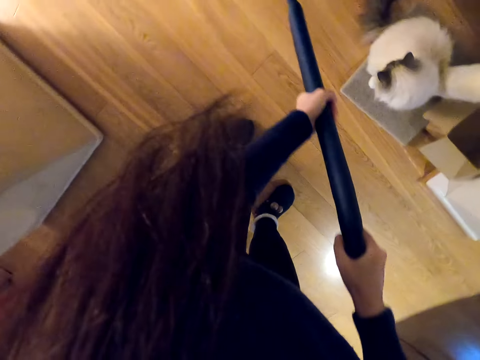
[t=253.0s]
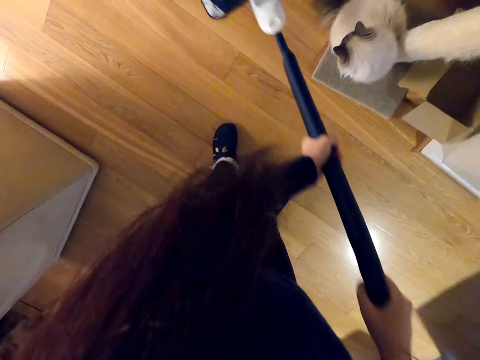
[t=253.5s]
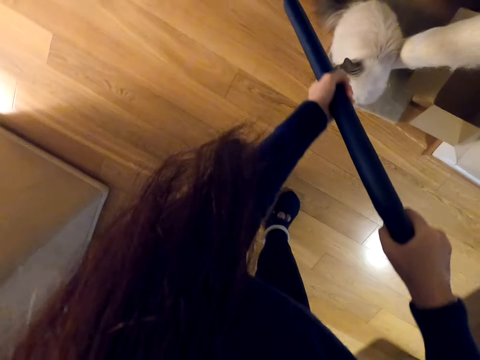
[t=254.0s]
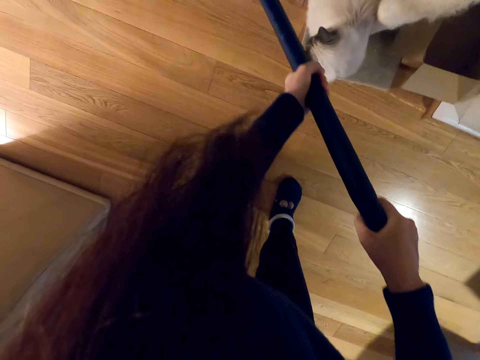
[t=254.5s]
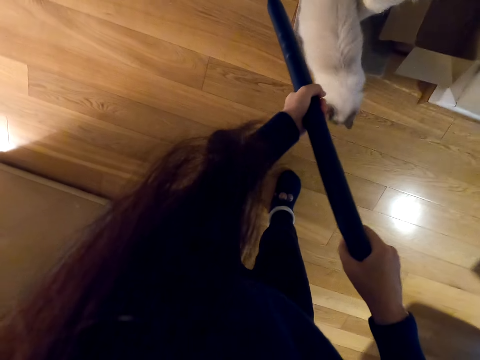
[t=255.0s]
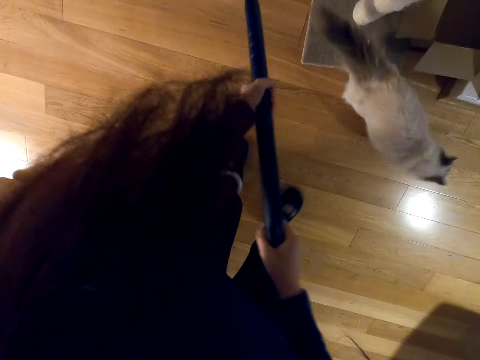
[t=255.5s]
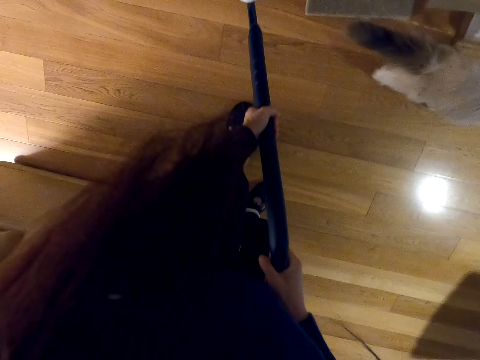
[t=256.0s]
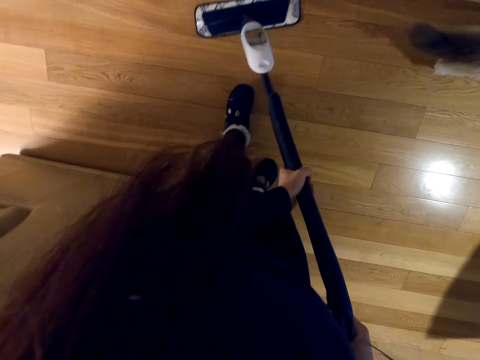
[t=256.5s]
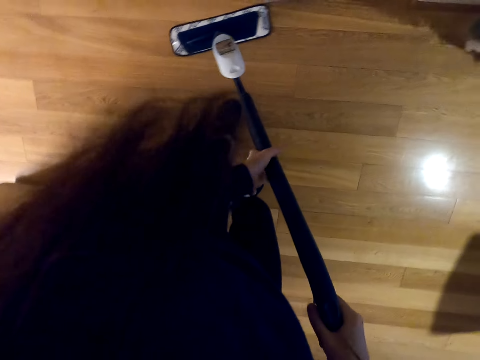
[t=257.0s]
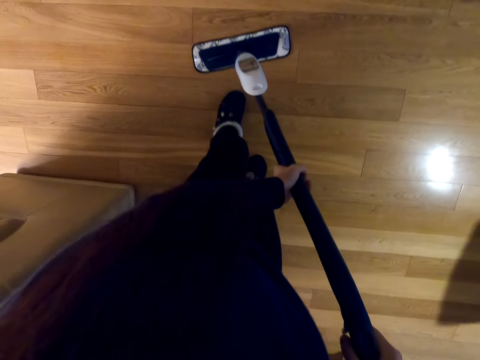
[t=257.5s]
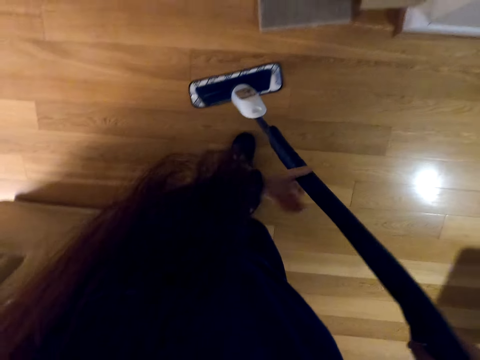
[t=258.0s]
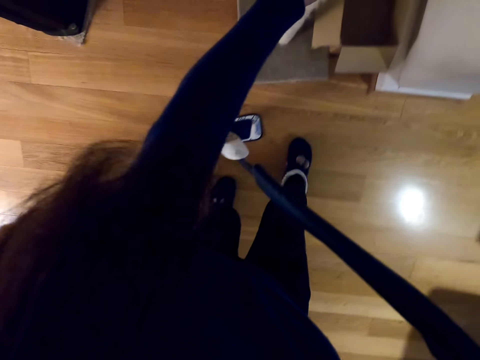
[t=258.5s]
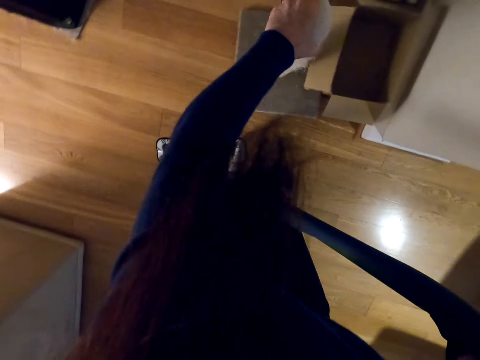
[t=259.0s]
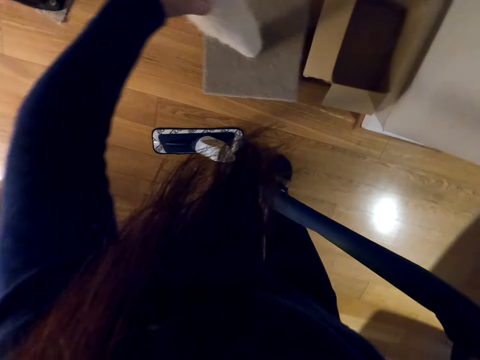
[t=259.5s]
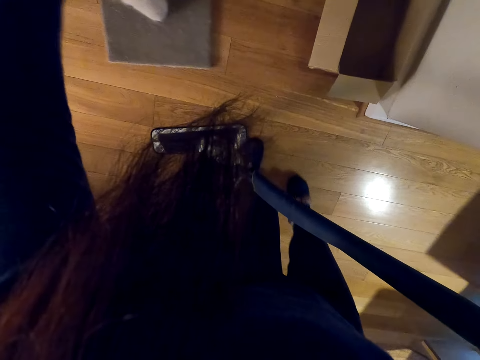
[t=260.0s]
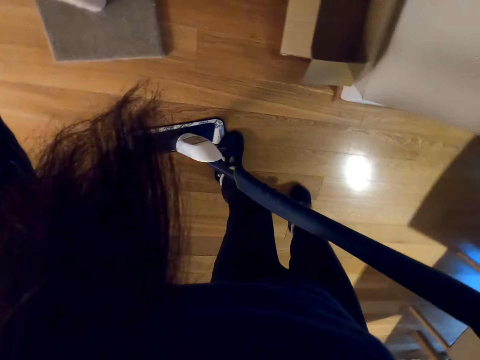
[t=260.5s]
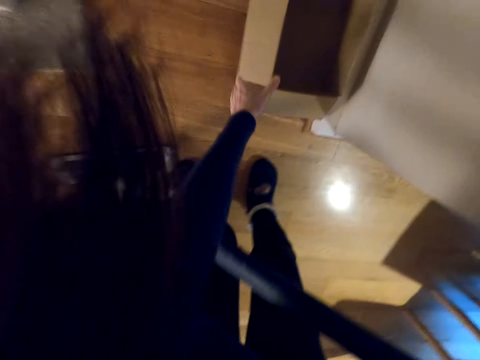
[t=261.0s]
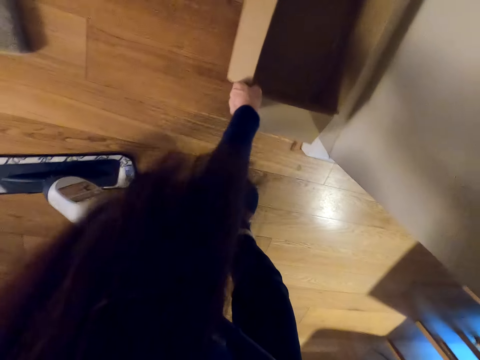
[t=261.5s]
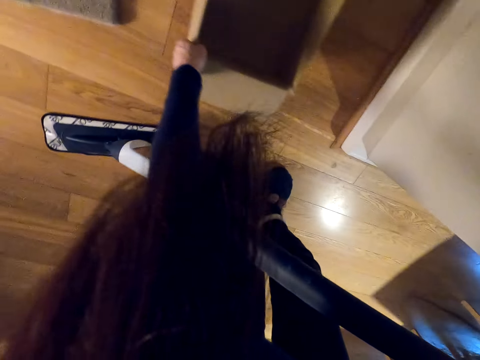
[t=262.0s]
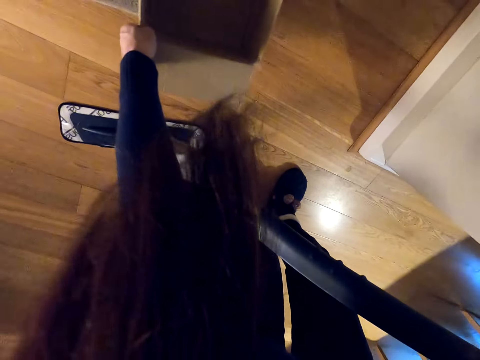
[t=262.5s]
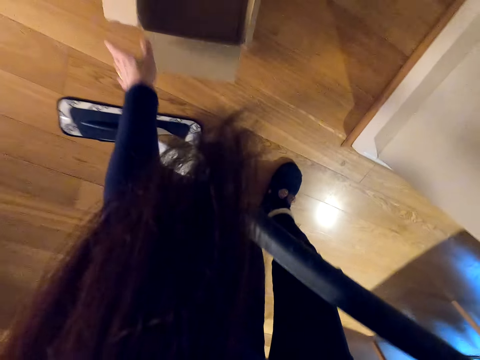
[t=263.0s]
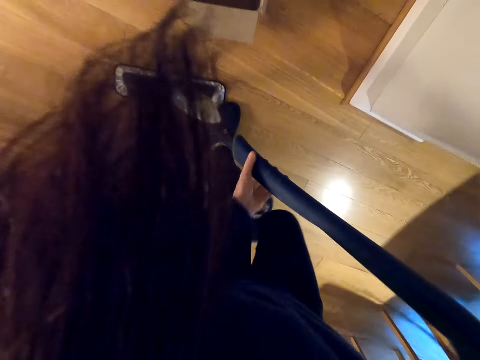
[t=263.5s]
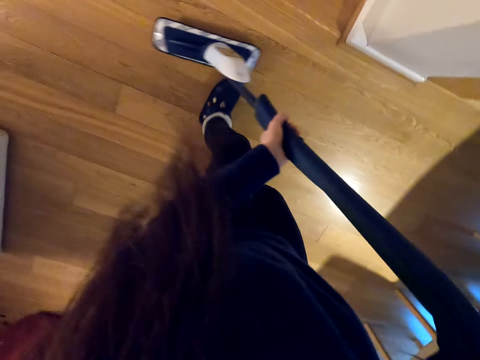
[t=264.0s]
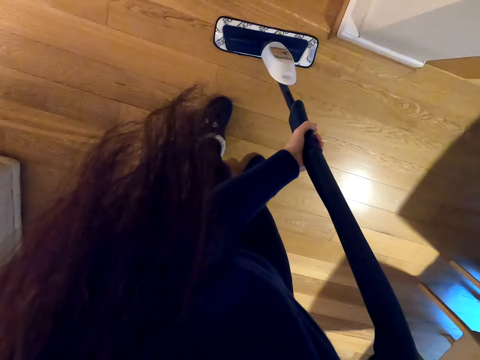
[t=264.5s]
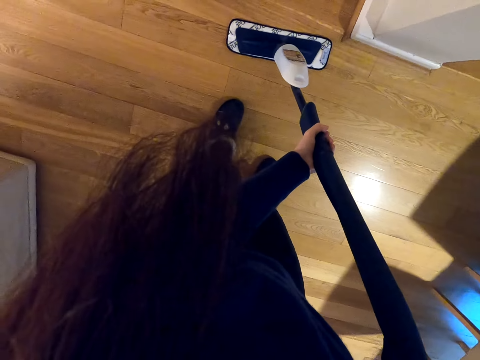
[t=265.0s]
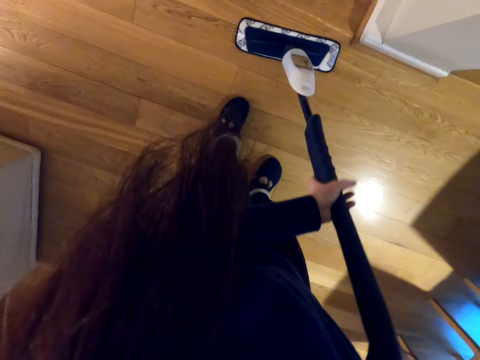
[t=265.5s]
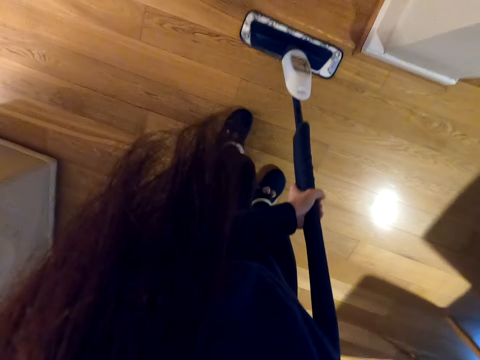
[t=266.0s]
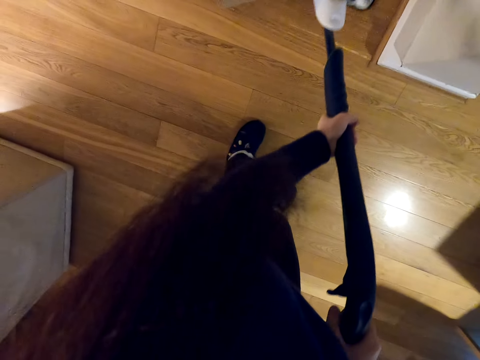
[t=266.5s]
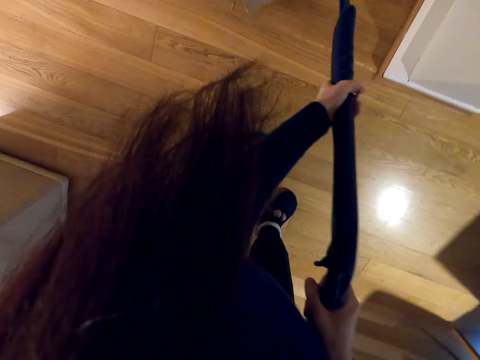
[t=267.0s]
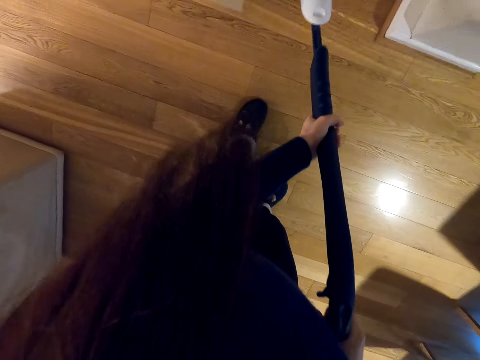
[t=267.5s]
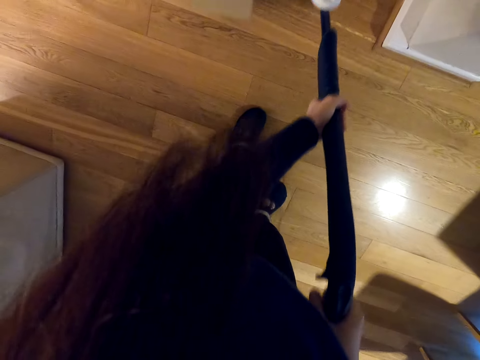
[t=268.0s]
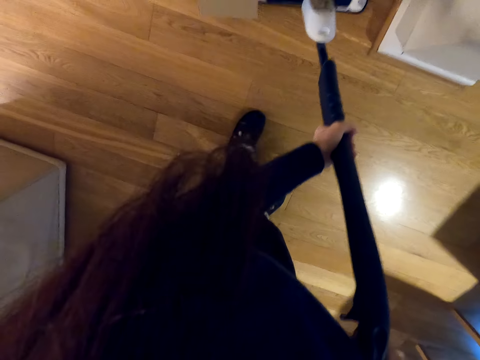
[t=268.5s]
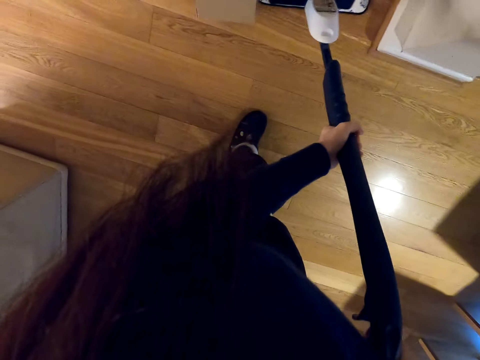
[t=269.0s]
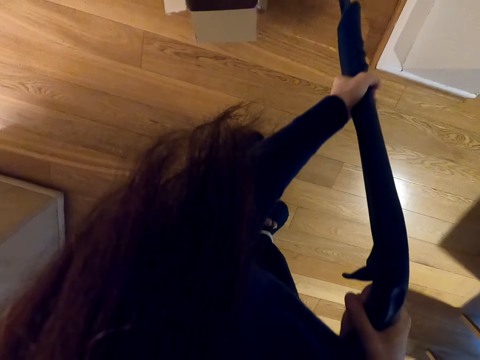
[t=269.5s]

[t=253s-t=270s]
The camera wearer laughs. They put something aside. They move an object from the wooden floor. They move a carton box from the ground. They put the carton aside. They mop the floor.

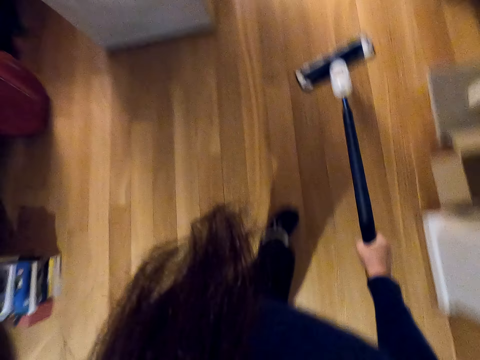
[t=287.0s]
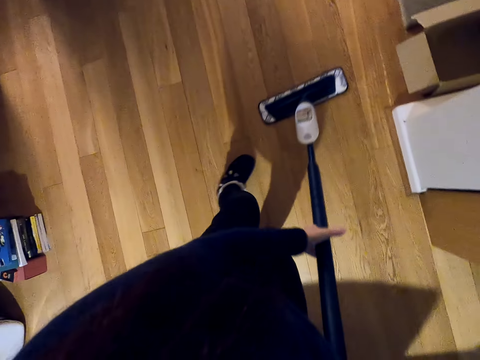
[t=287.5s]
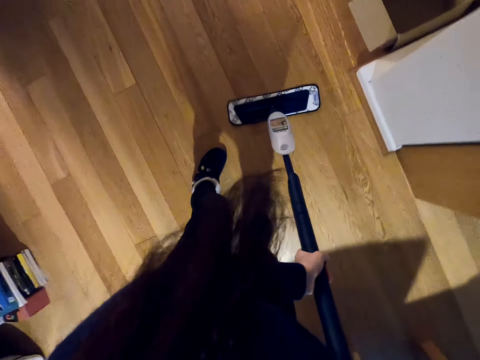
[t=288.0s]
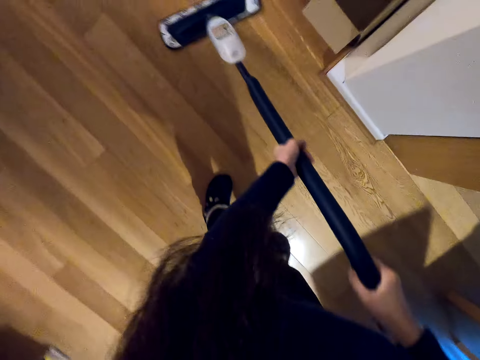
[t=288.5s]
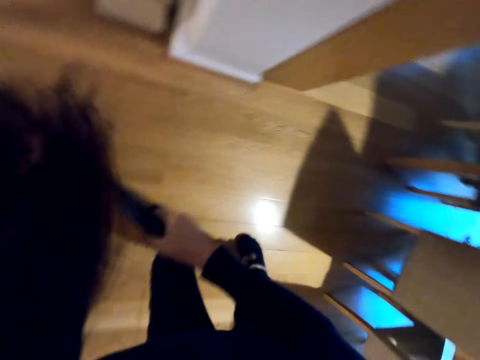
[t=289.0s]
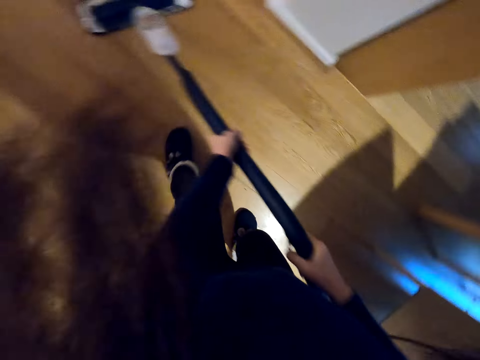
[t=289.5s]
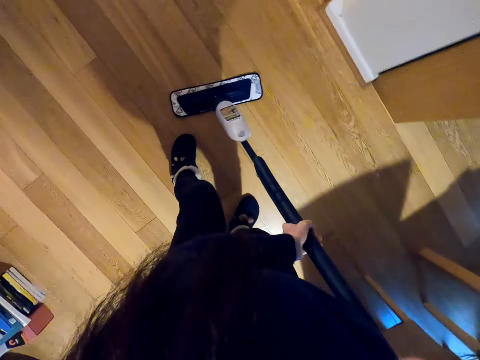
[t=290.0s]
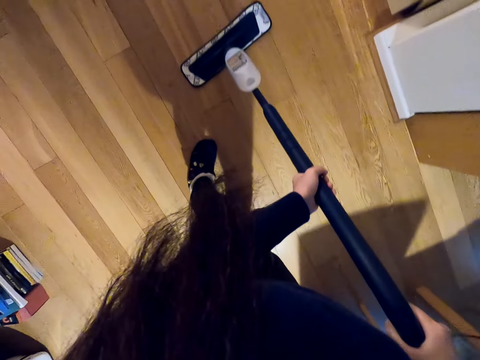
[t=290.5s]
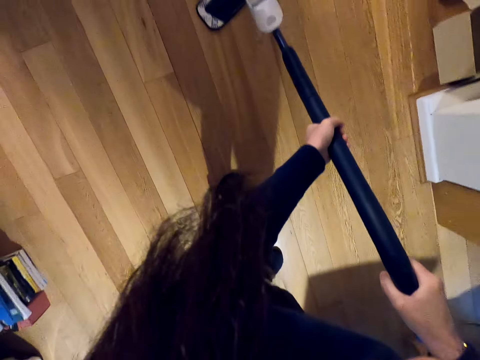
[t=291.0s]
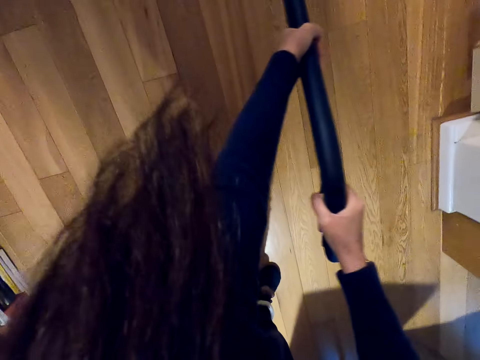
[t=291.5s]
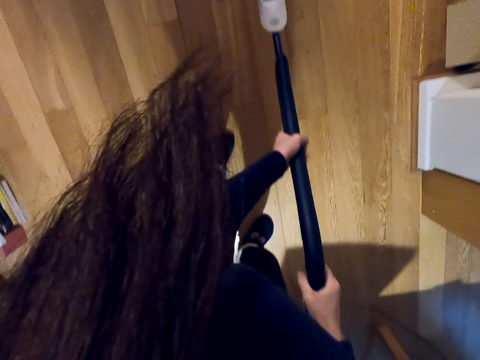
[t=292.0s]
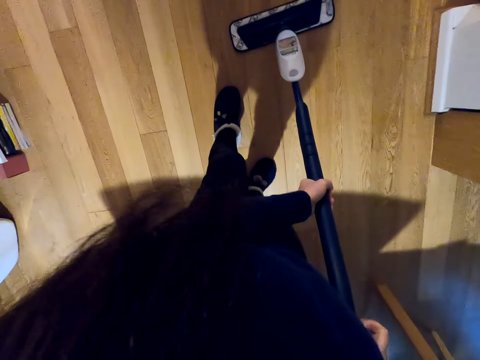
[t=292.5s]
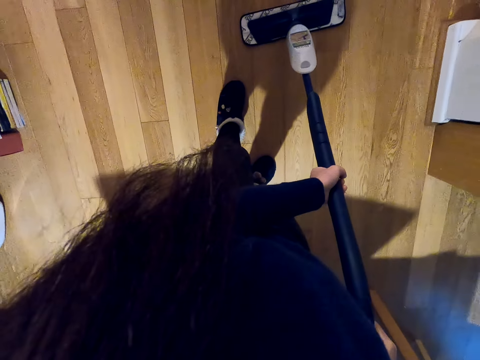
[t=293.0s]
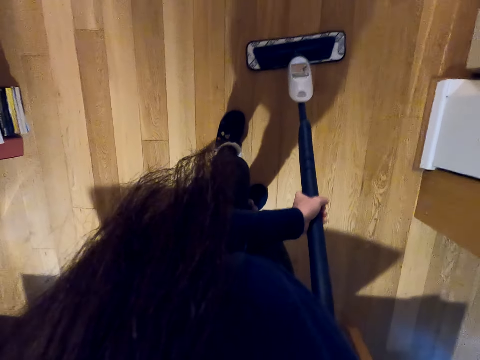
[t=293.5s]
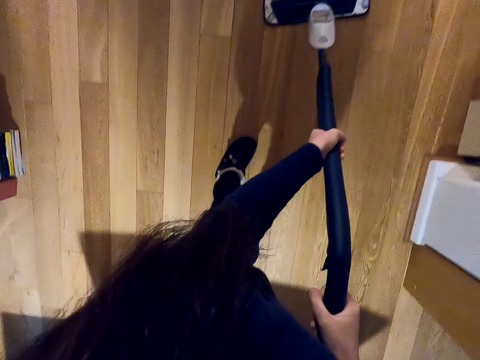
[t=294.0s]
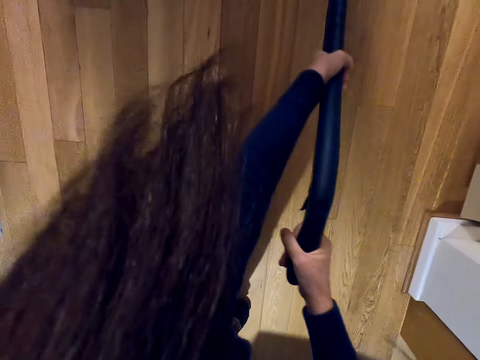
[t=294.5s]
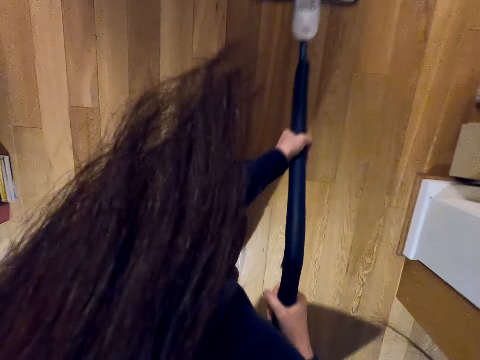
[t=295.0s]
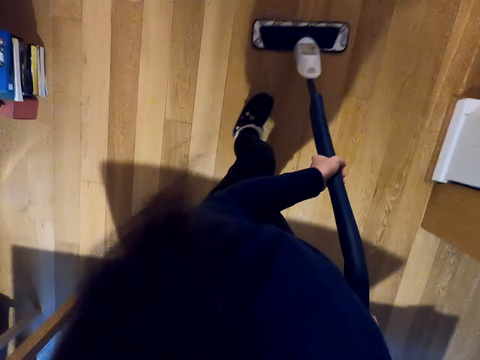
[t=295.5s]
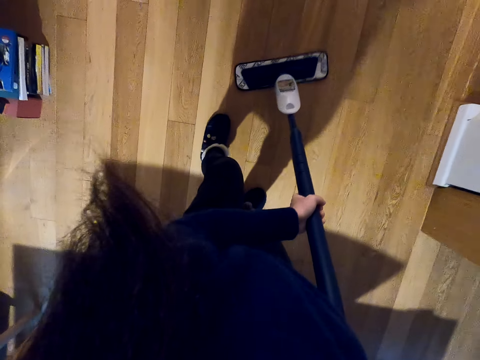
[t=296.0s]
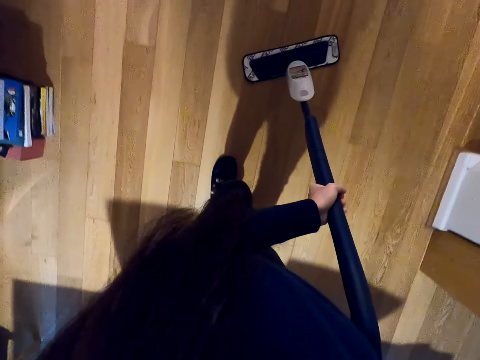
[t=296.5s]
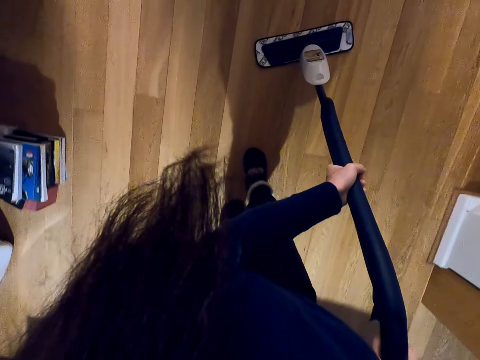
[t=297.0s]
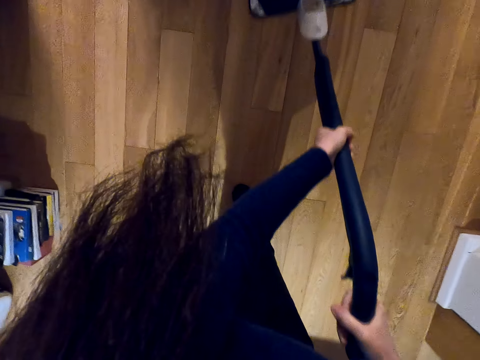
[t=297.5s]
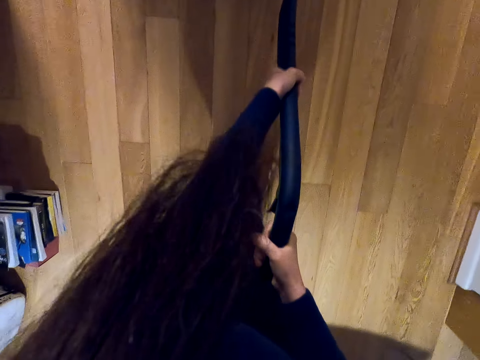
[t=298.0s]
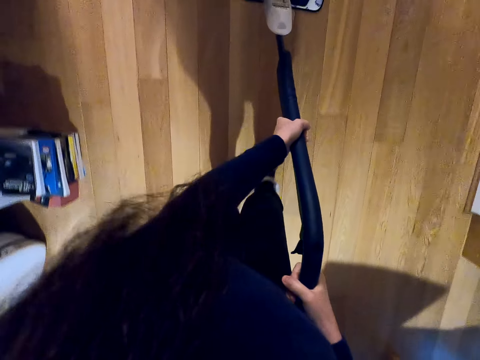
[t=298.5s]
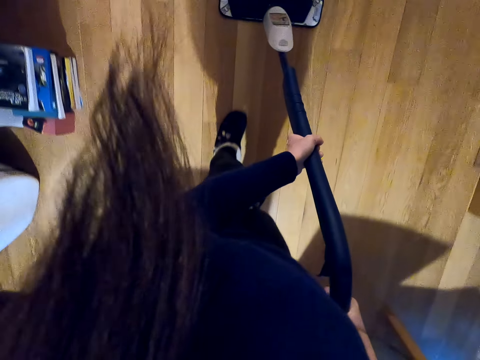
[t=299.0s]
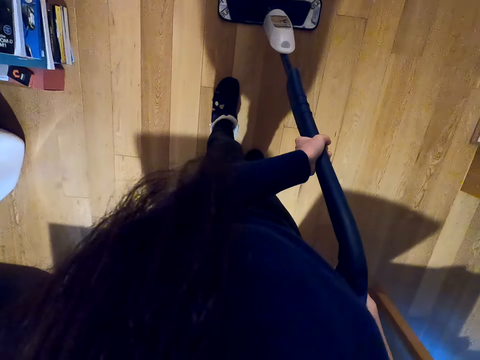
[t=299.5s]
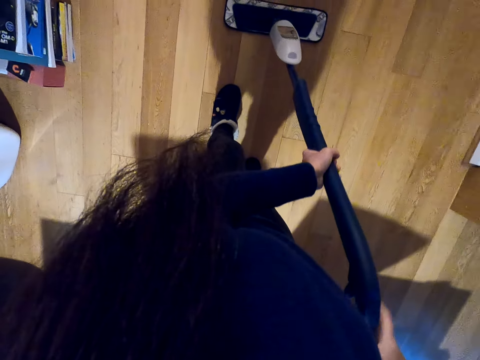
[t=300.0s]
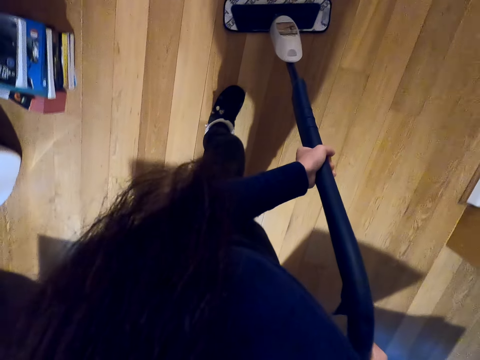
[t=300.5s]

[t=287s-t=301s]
The camera wearer picks the box from the ground with her left hand.
